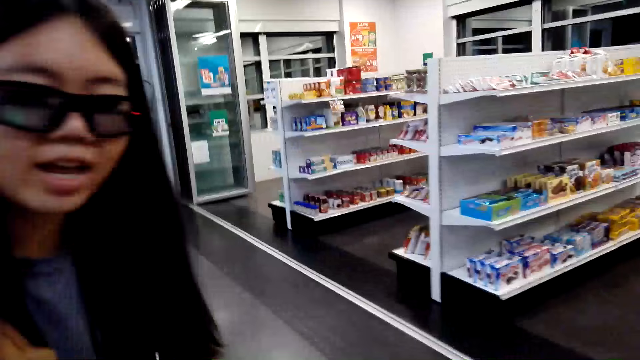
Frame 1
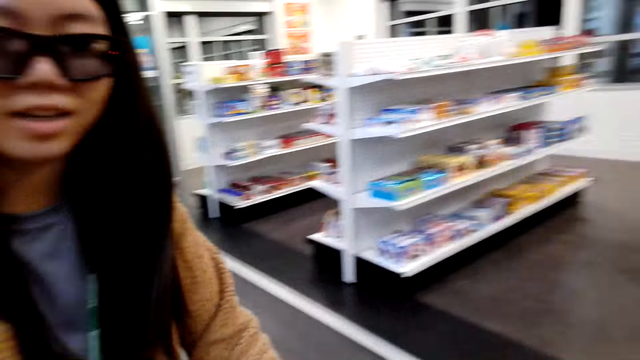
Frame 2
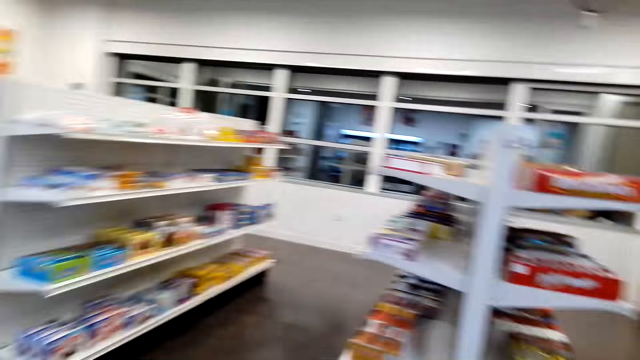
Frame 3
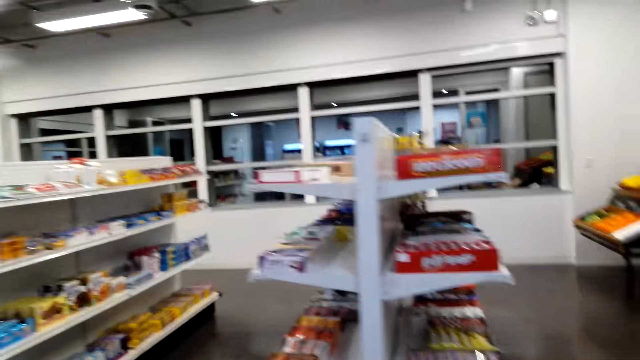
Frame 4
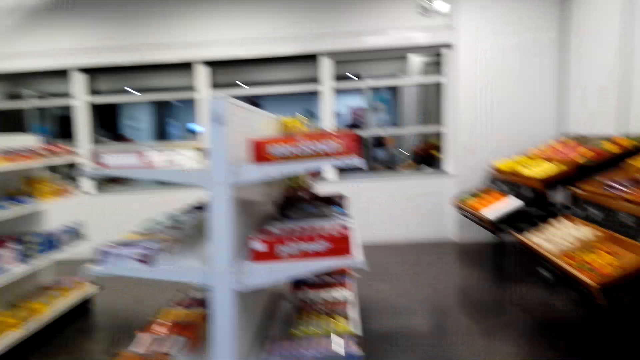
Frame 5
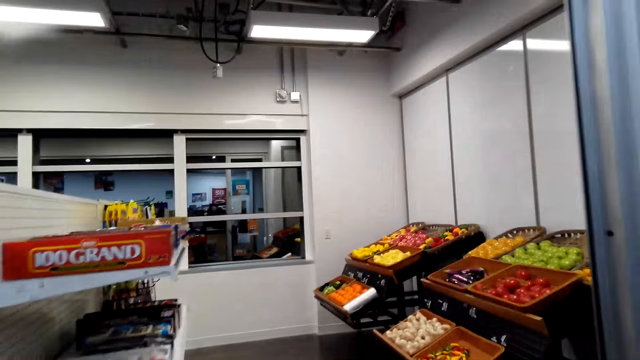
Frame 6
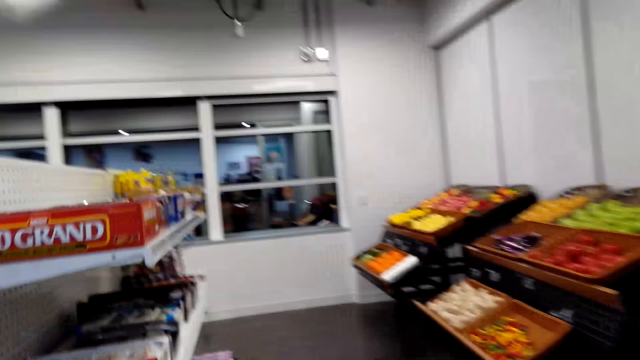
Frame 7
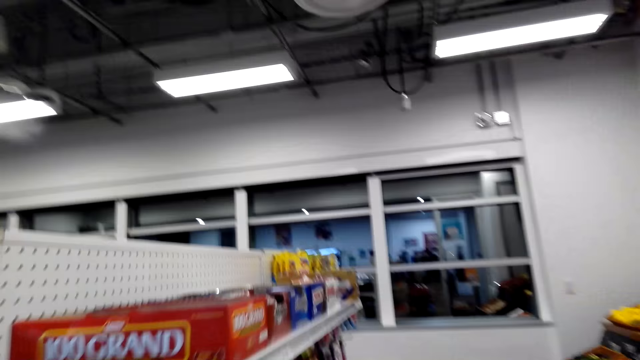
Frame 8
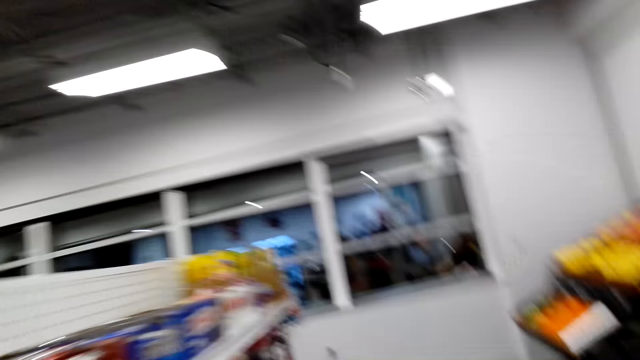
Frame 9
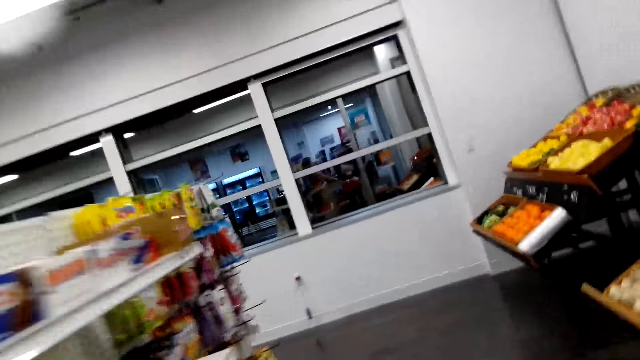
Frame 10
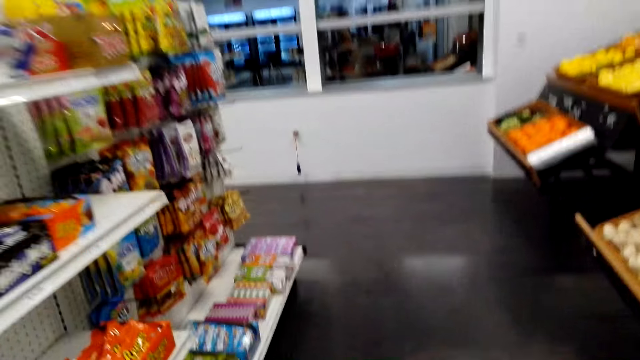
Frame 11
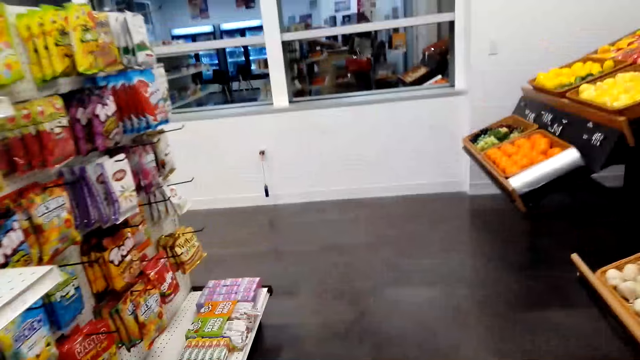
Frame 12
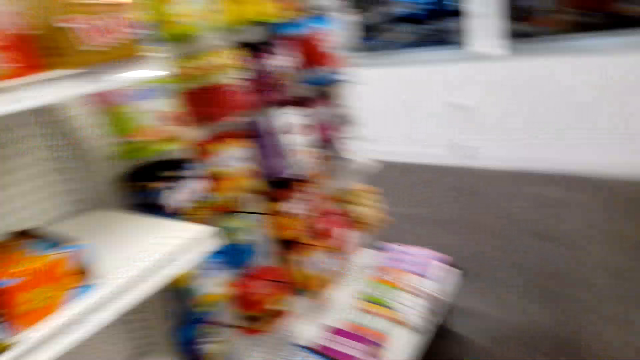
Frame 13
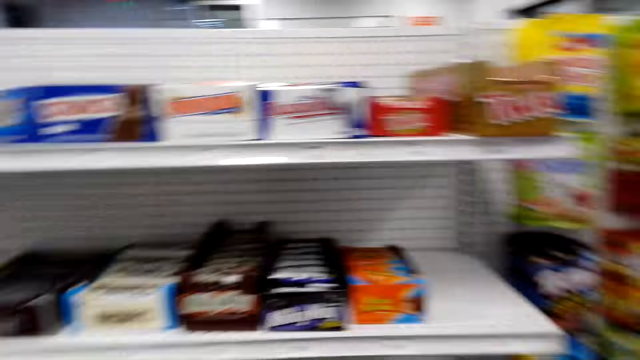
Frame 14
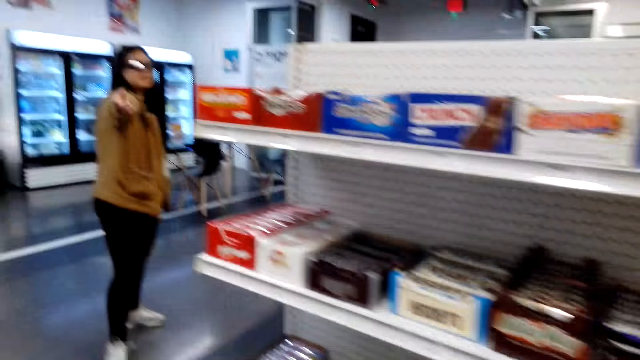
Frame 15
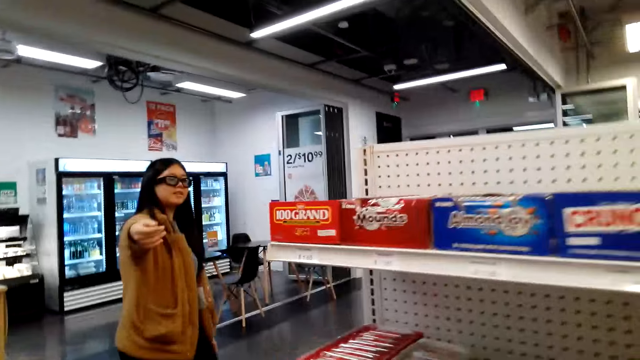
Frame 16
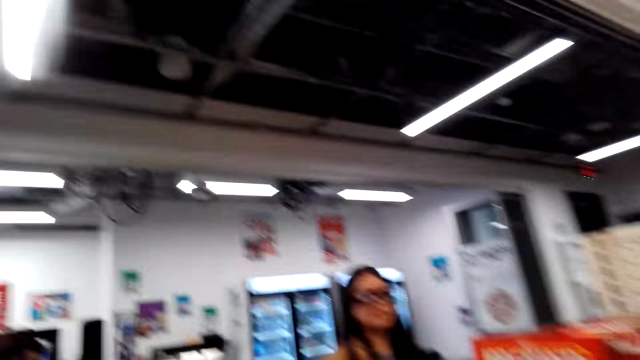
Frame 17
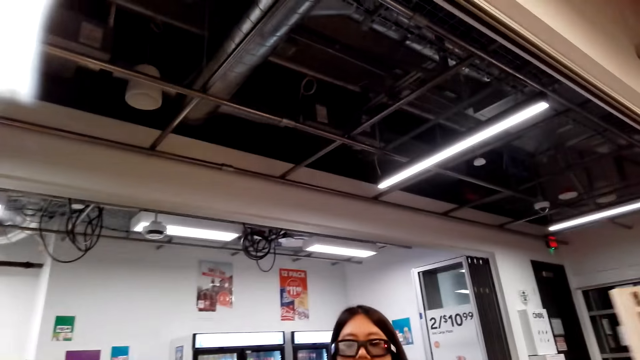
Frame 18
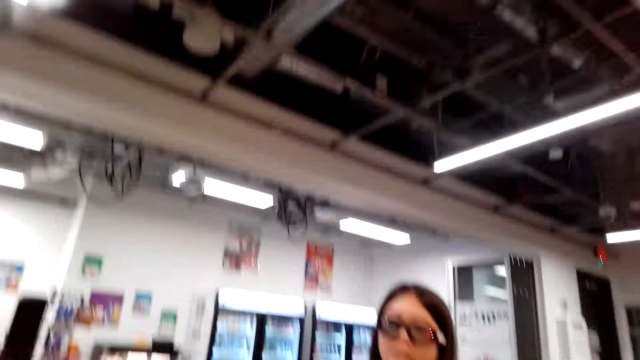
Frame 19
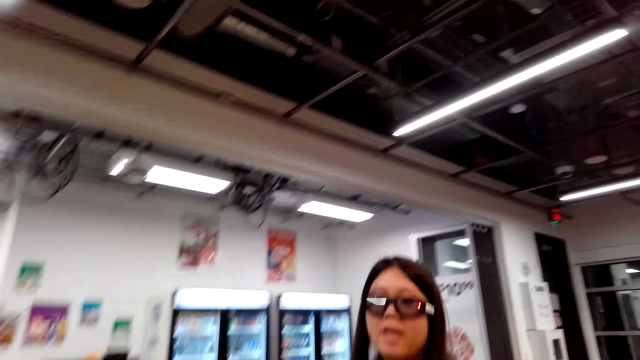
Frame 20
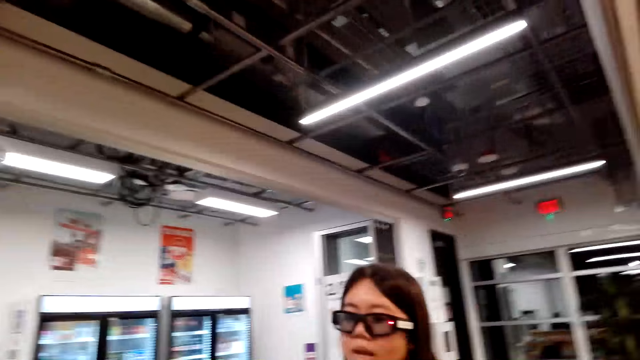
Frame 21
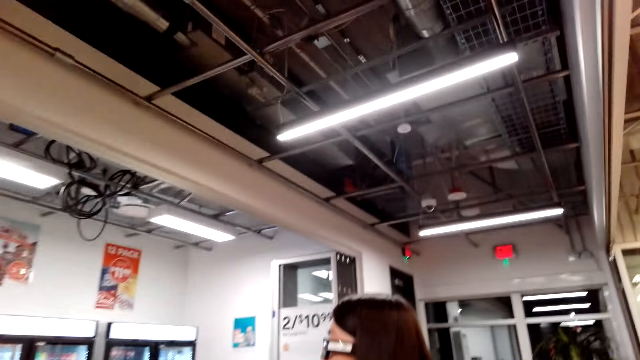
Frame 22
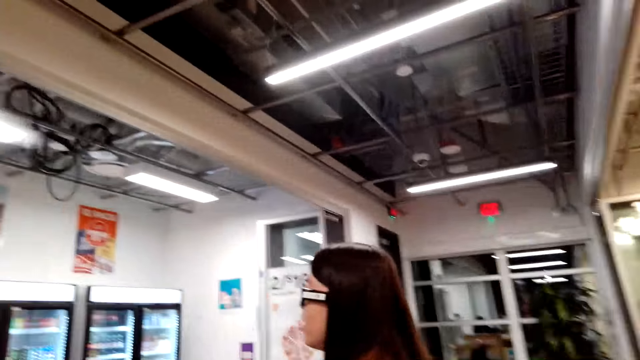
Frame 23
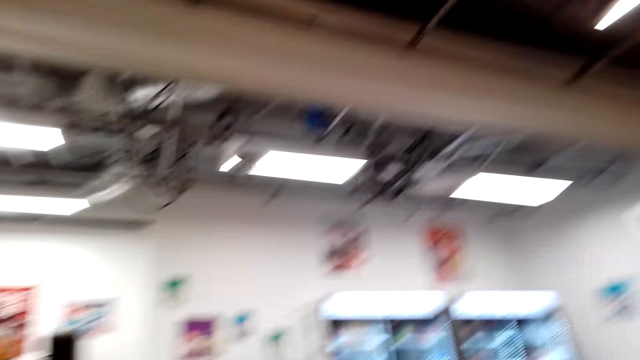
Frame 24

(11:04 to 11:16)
The camera wearer looks at a woman. The woman speaks to the camera wearer. The camera wearer speaks to the woman. They look around the supermarket and walk in the supermarket. They look at items on the shelves and speak to the woman. They look at the woman, walk in the supermarket and speak to the woman. The woman looks at the camera wearer.

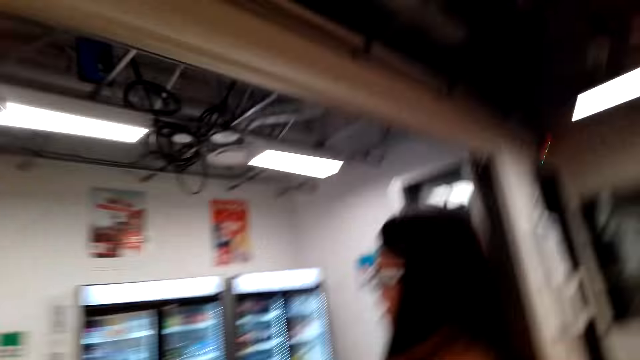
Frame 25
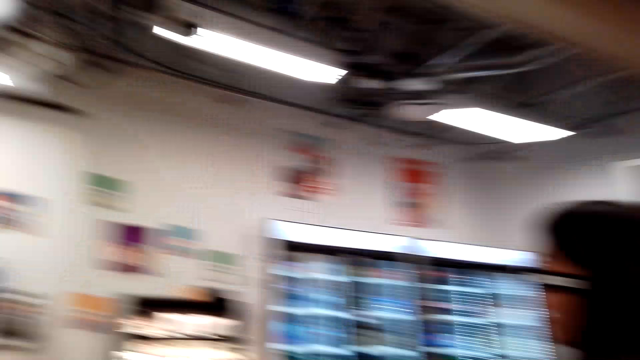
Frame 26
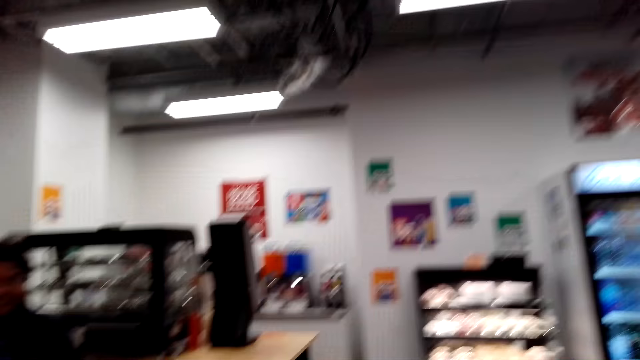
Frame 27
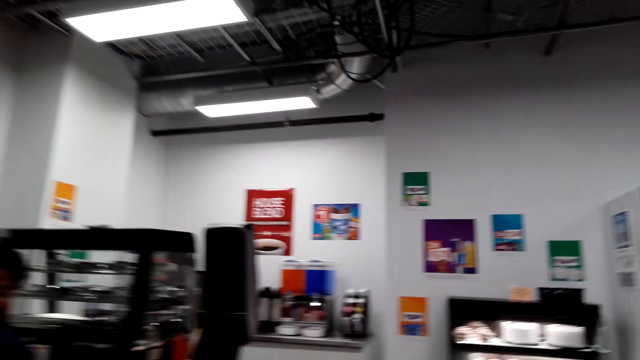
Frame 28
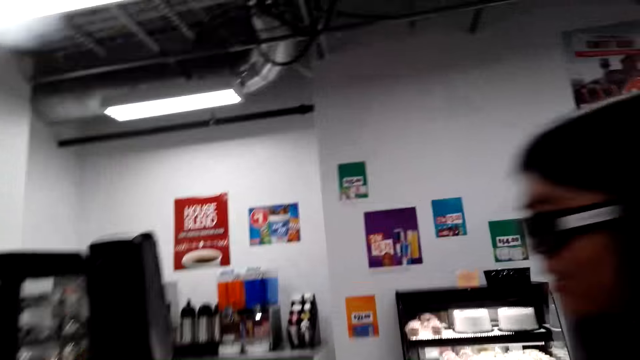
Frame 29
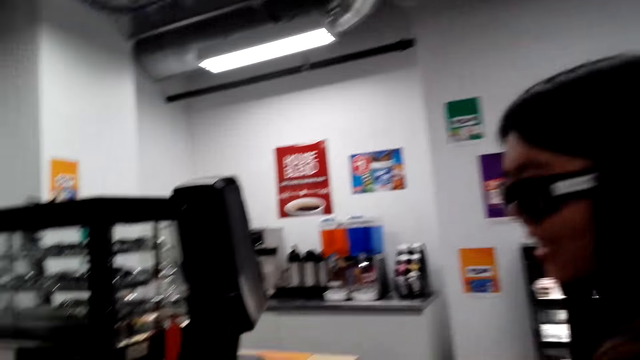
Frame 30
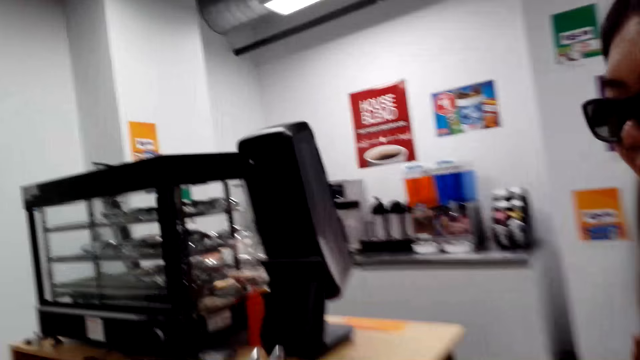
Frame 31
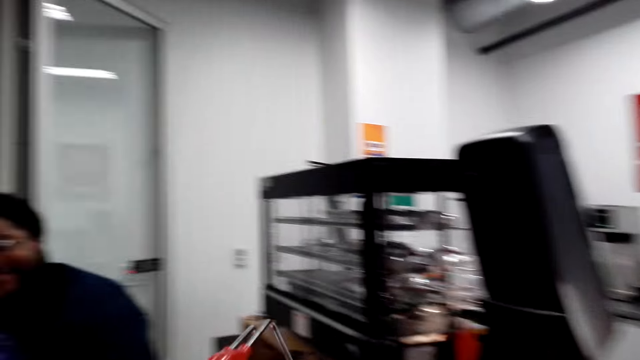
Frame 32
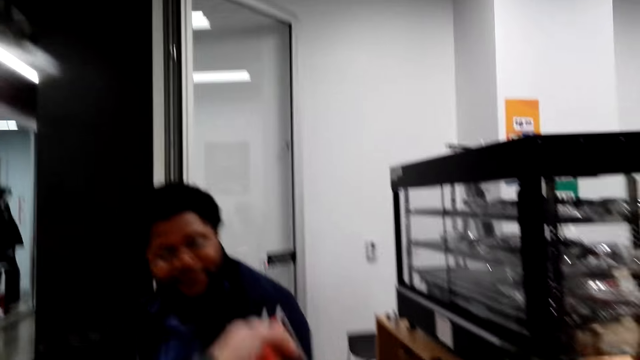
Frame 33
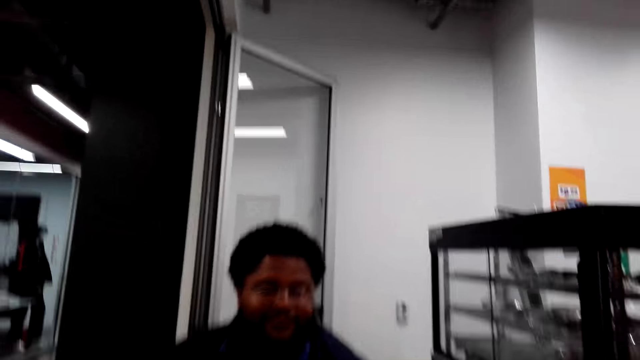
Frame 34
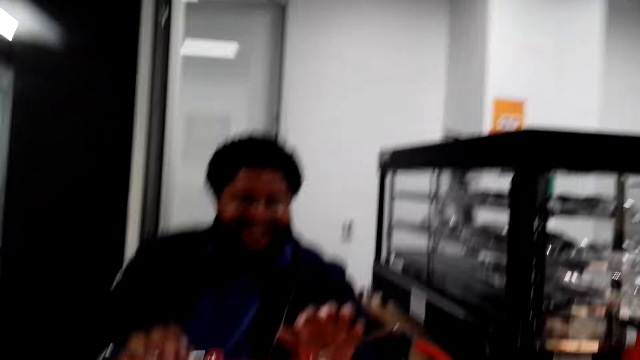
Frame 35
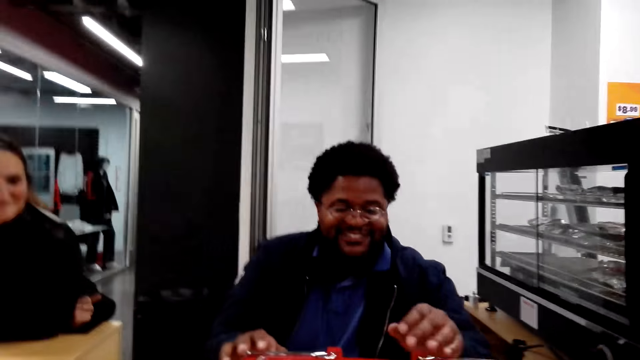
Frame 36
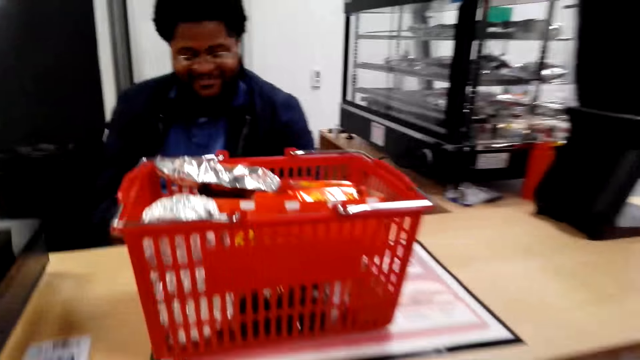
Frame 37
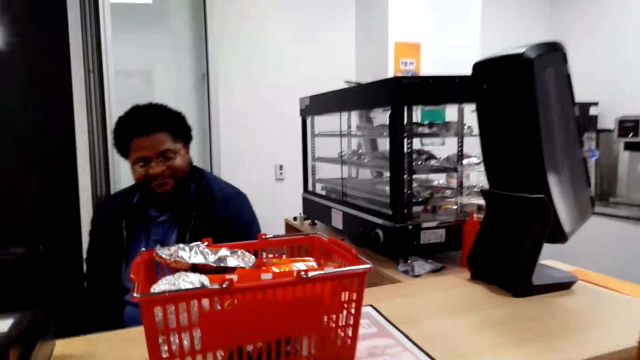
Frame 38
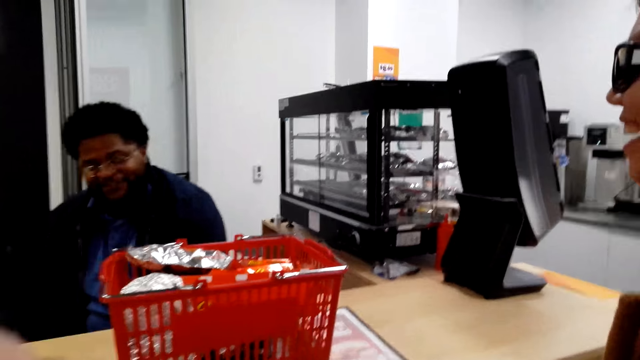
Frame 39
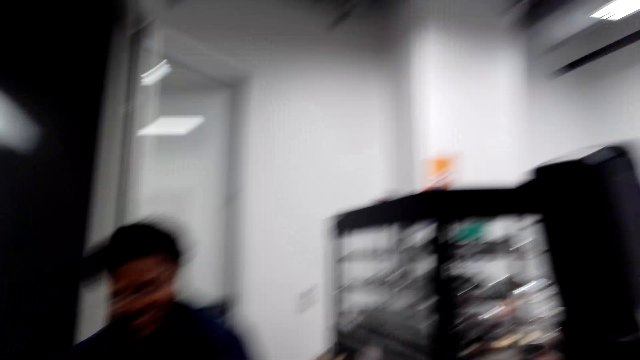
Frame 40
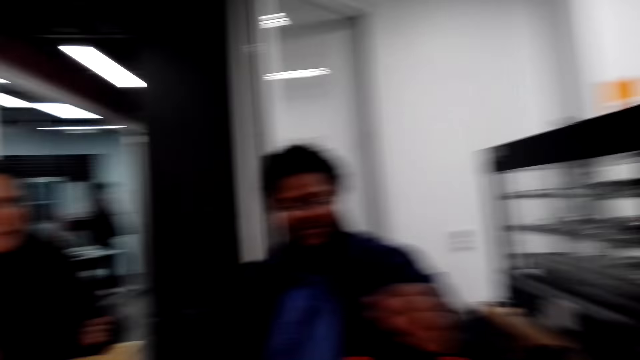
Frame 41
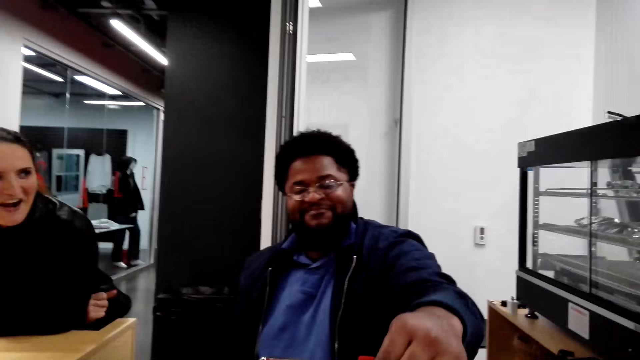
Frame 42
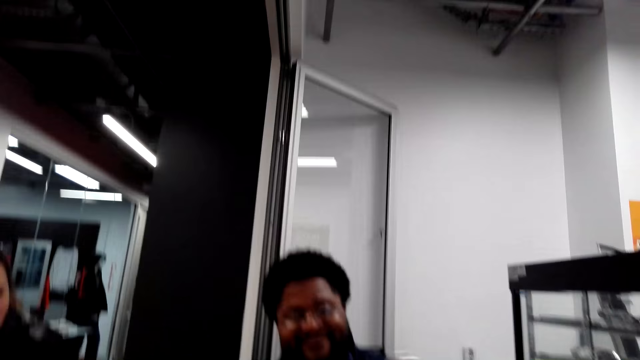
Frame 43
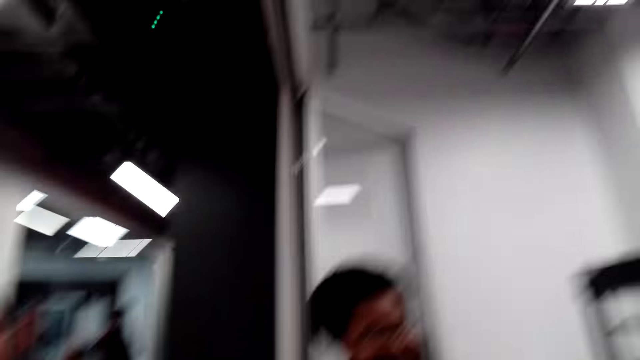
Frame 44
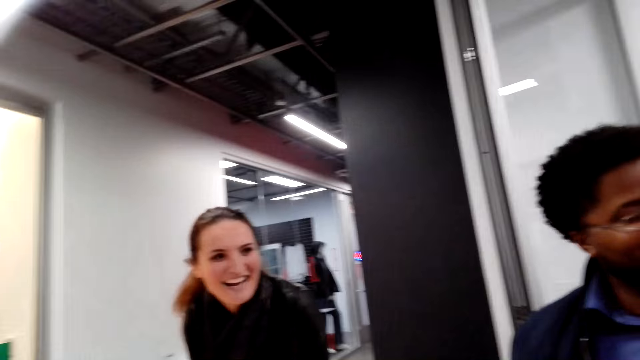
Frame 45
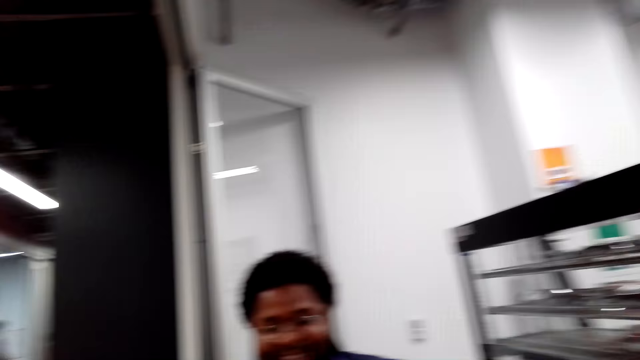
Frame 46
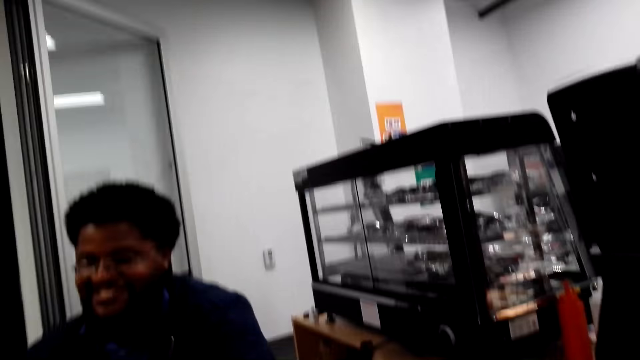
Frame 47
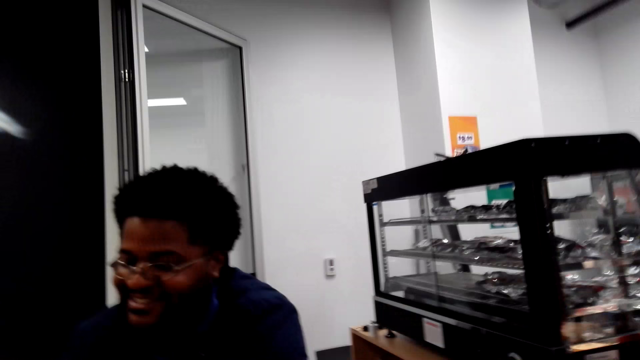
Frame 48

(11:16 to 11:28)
The camera wearer walks in the supermarket, speaks to a woman and looks at the woman. They look at a cashier and look at the woman. They place the shopping basket on the counter. The cashier speaks to the camera wearer. The camera wearer speaks to the cashier. The cashier speaks to the camera wearer and the woman. The camera wearer looks at another woman. They look at the cashier.
